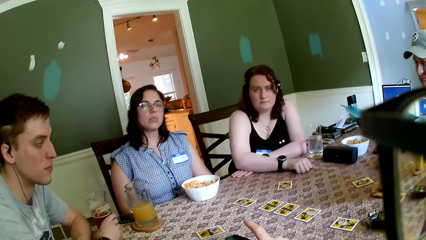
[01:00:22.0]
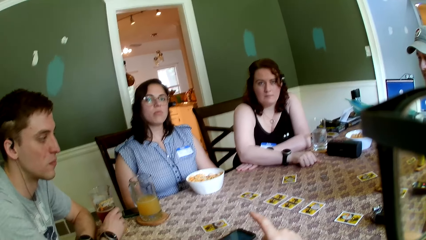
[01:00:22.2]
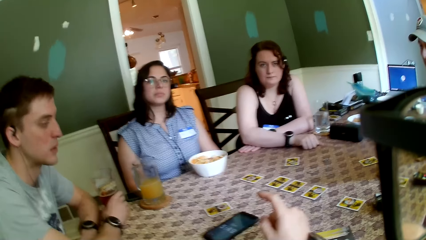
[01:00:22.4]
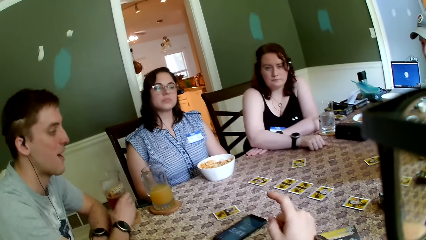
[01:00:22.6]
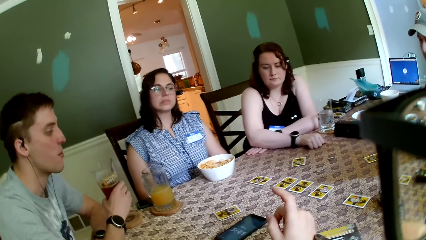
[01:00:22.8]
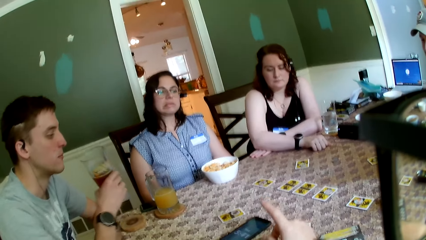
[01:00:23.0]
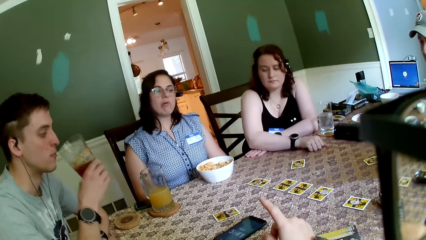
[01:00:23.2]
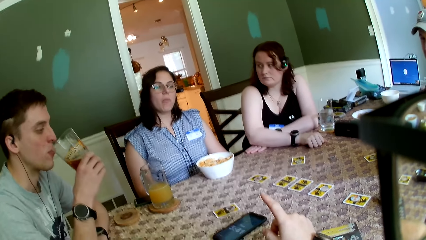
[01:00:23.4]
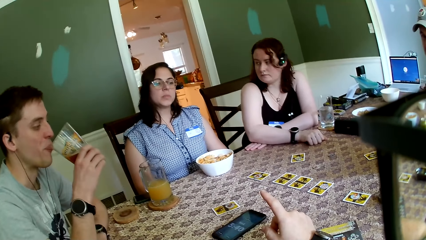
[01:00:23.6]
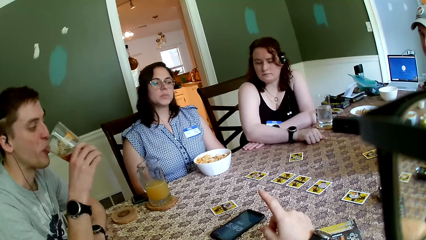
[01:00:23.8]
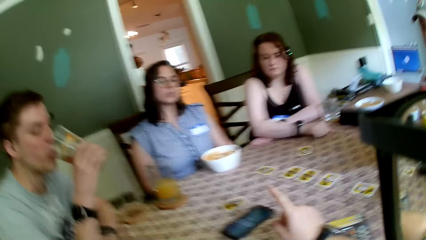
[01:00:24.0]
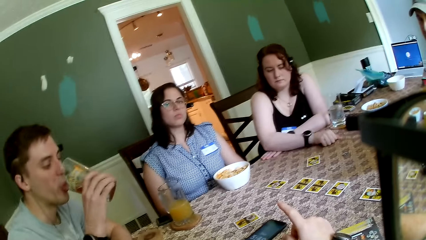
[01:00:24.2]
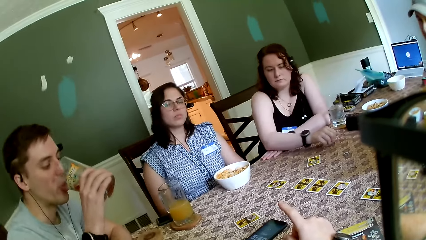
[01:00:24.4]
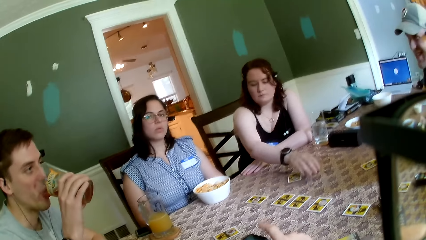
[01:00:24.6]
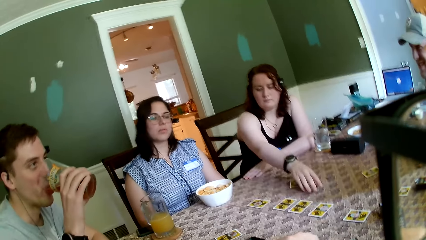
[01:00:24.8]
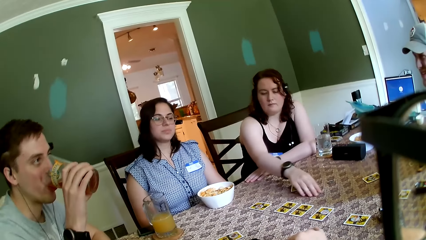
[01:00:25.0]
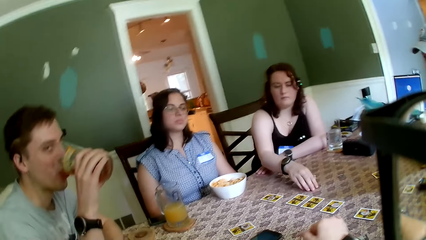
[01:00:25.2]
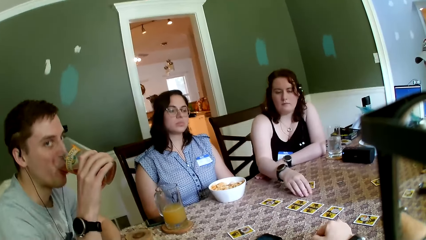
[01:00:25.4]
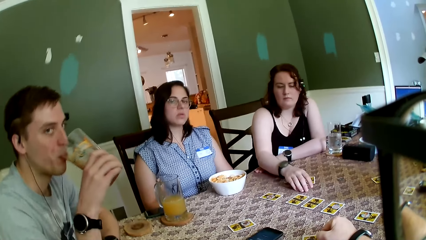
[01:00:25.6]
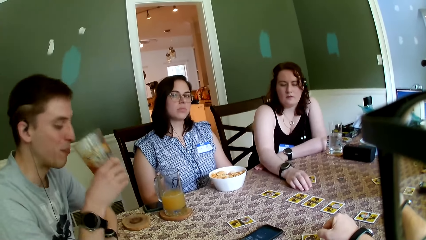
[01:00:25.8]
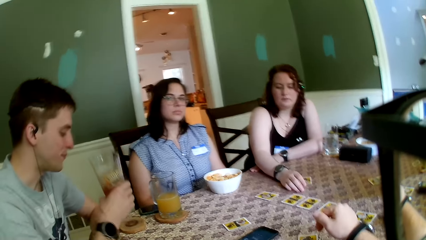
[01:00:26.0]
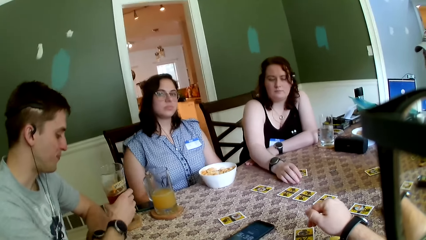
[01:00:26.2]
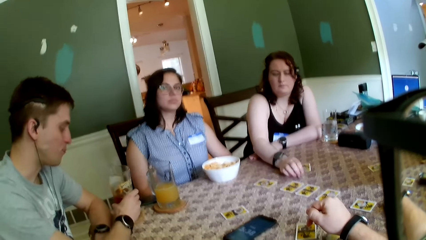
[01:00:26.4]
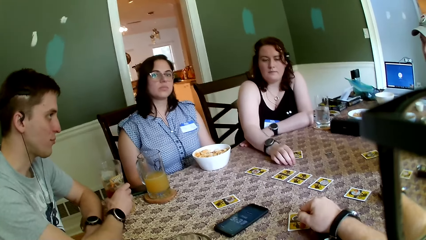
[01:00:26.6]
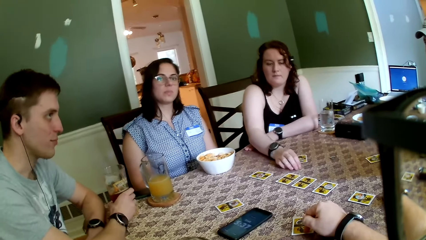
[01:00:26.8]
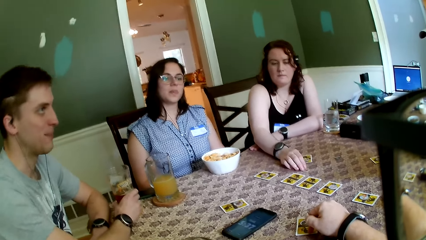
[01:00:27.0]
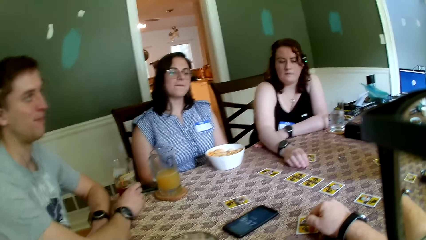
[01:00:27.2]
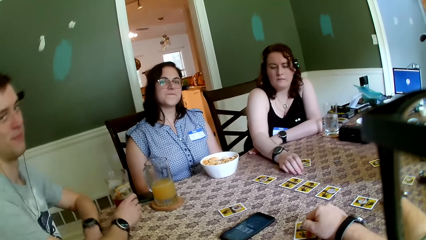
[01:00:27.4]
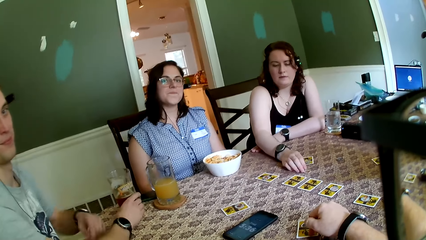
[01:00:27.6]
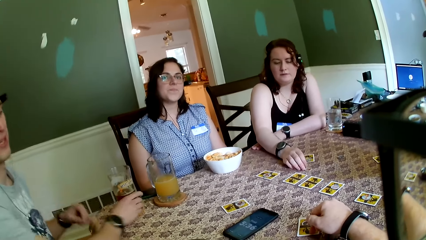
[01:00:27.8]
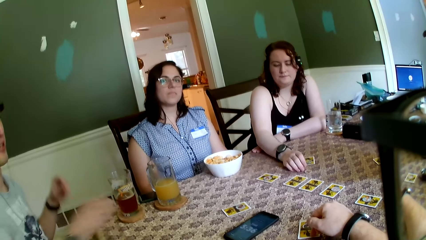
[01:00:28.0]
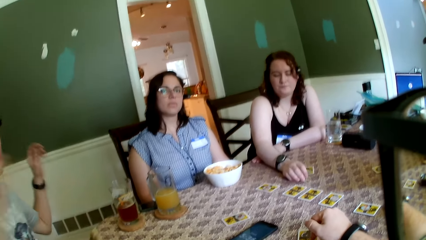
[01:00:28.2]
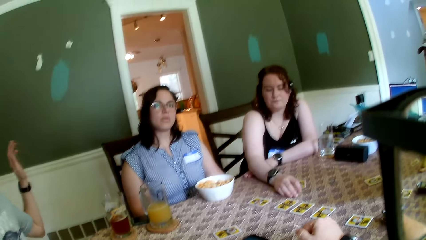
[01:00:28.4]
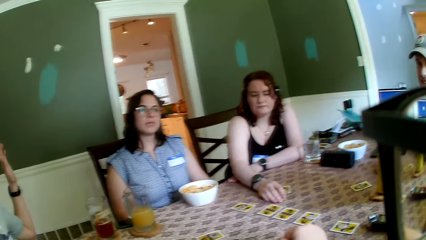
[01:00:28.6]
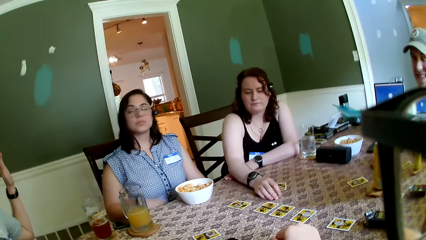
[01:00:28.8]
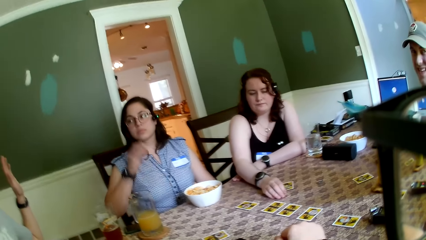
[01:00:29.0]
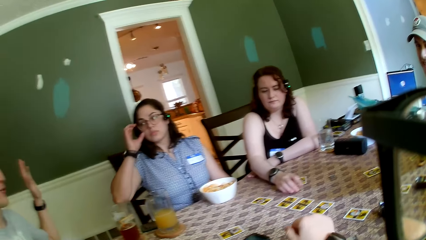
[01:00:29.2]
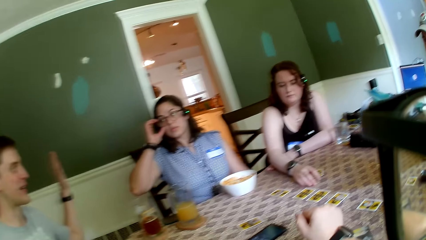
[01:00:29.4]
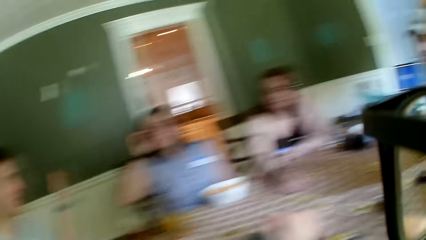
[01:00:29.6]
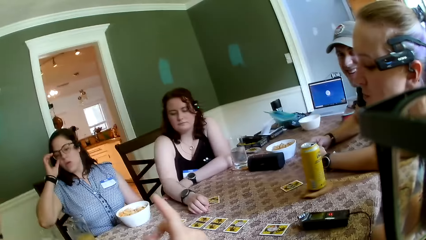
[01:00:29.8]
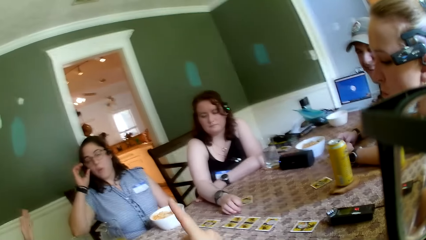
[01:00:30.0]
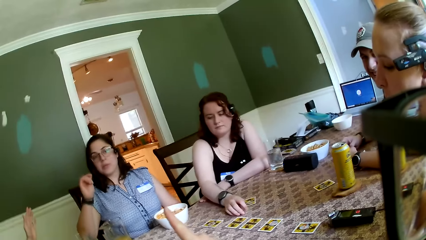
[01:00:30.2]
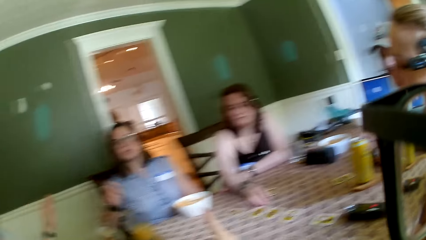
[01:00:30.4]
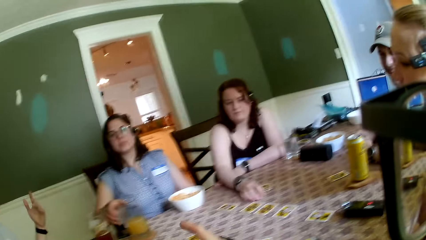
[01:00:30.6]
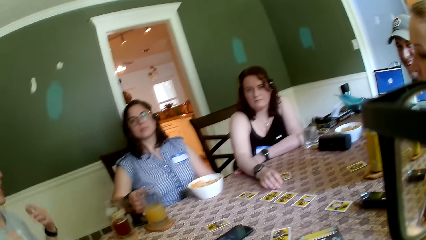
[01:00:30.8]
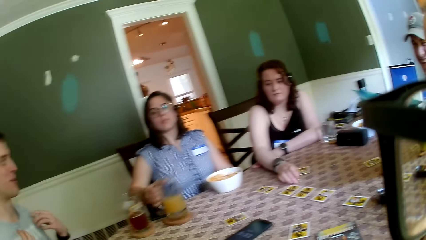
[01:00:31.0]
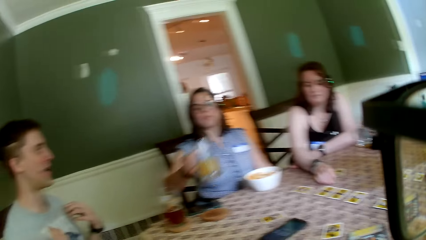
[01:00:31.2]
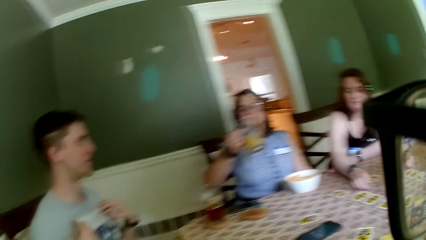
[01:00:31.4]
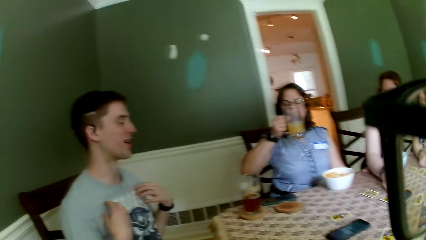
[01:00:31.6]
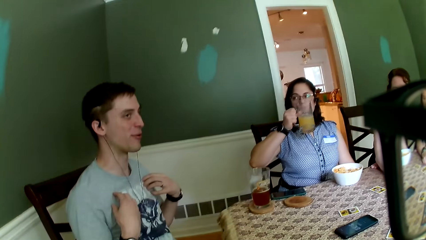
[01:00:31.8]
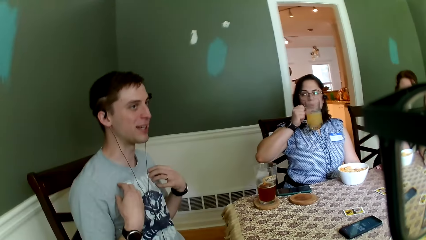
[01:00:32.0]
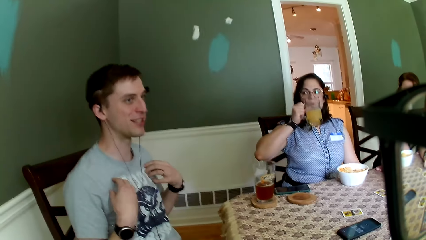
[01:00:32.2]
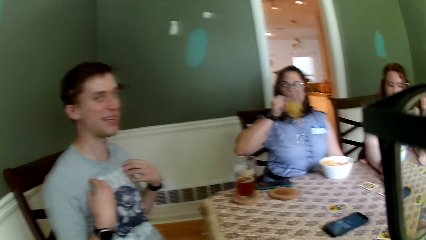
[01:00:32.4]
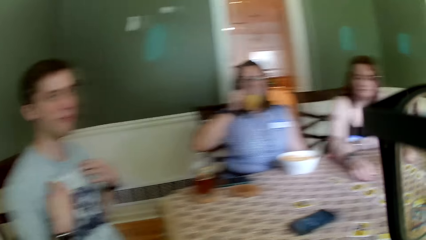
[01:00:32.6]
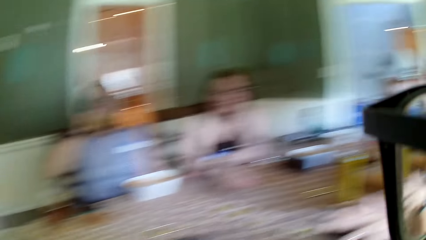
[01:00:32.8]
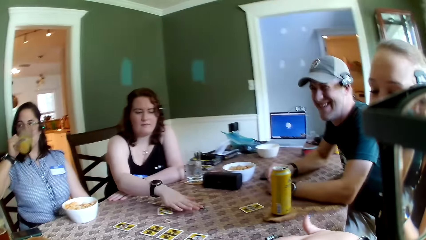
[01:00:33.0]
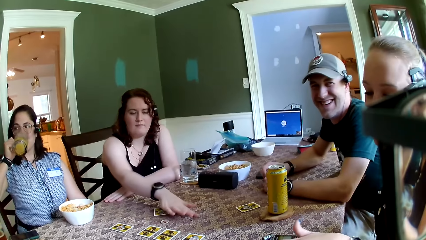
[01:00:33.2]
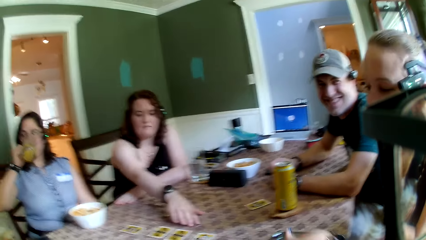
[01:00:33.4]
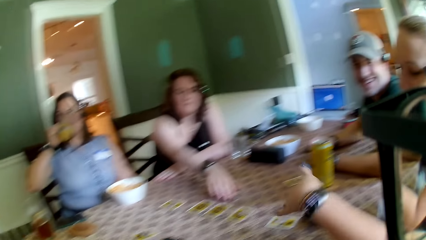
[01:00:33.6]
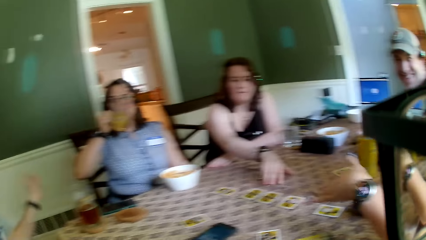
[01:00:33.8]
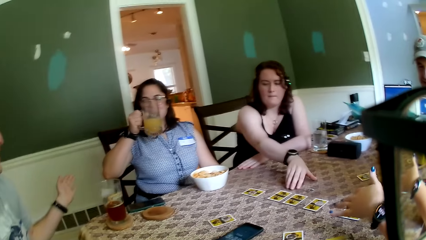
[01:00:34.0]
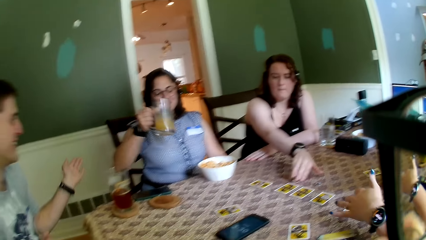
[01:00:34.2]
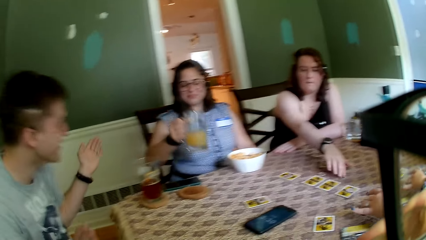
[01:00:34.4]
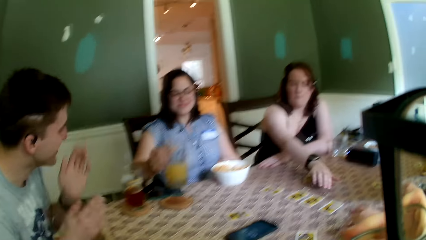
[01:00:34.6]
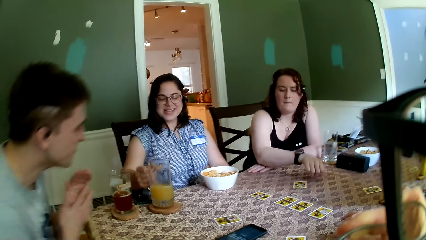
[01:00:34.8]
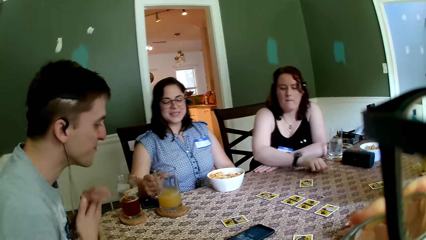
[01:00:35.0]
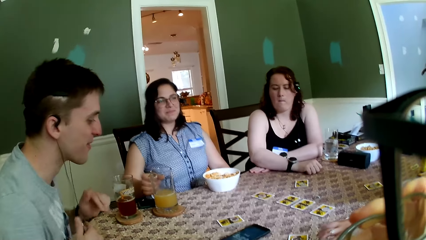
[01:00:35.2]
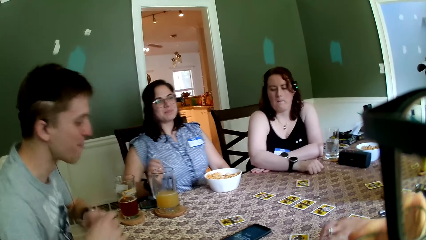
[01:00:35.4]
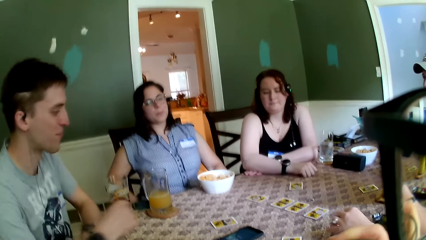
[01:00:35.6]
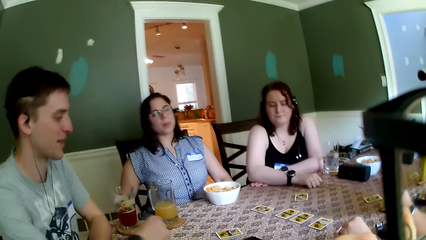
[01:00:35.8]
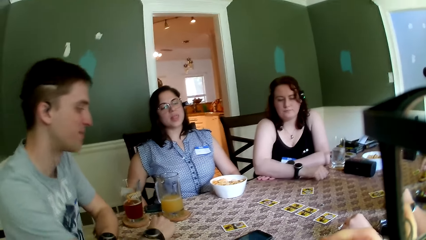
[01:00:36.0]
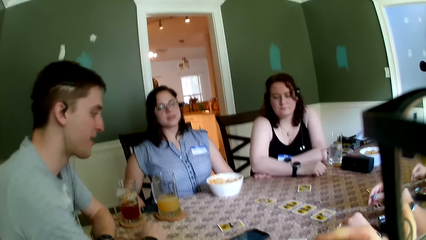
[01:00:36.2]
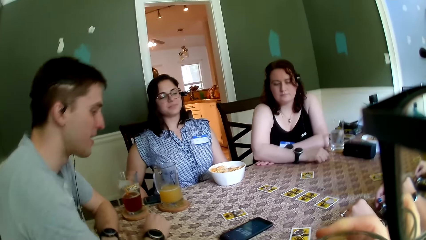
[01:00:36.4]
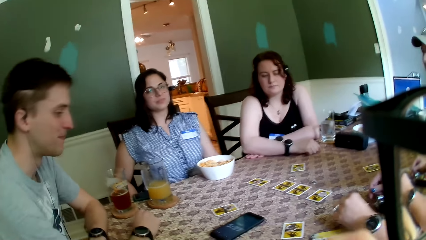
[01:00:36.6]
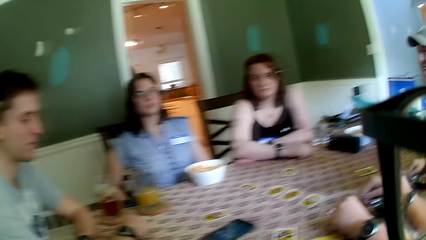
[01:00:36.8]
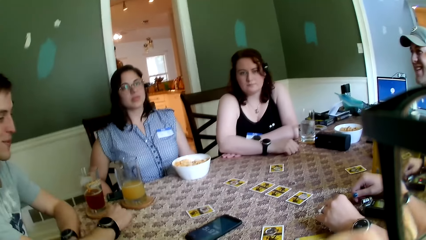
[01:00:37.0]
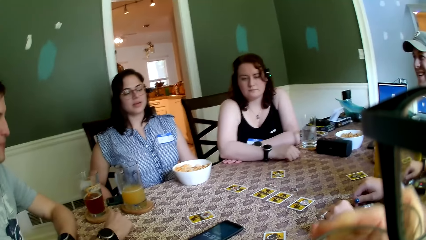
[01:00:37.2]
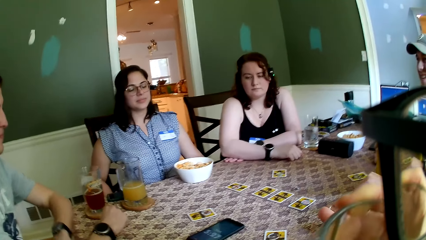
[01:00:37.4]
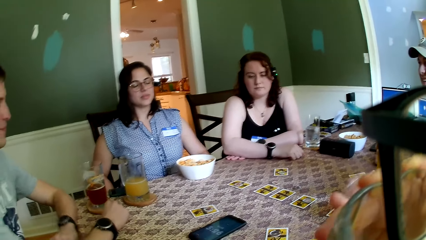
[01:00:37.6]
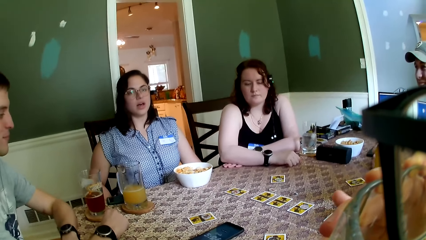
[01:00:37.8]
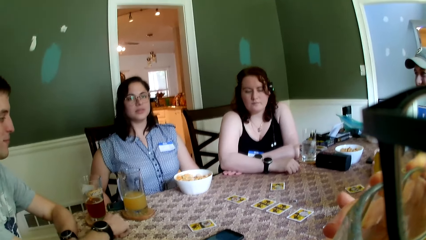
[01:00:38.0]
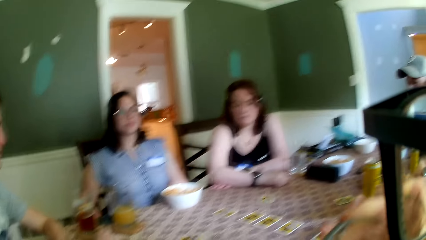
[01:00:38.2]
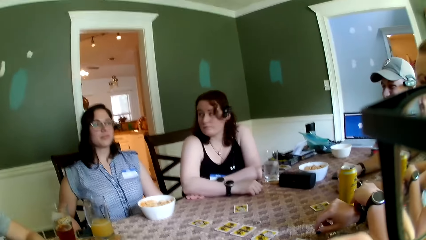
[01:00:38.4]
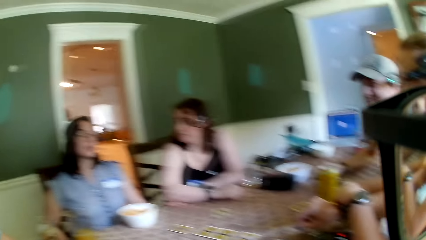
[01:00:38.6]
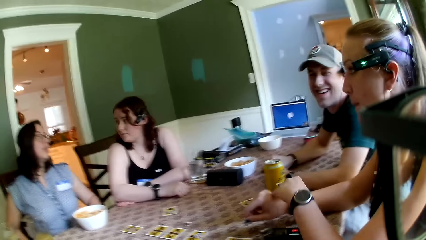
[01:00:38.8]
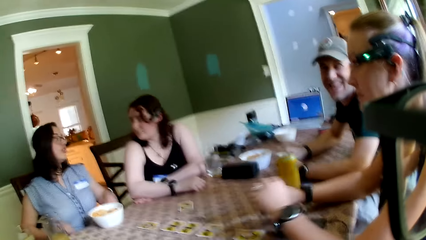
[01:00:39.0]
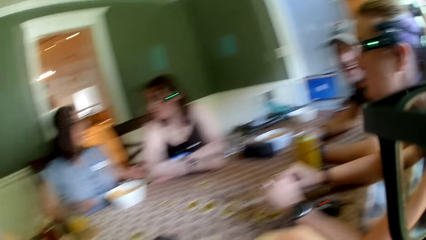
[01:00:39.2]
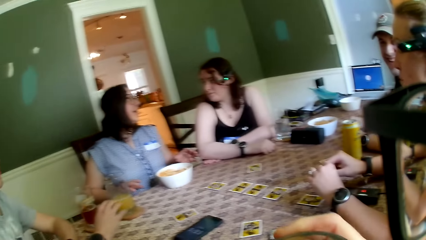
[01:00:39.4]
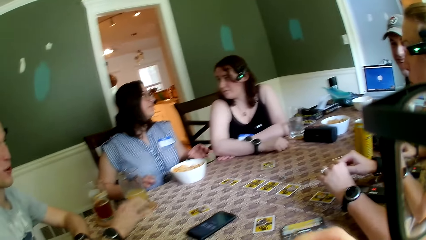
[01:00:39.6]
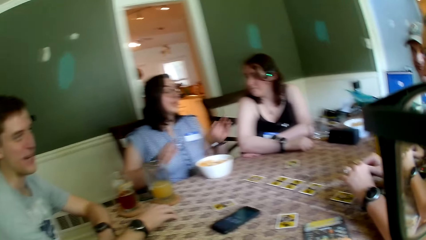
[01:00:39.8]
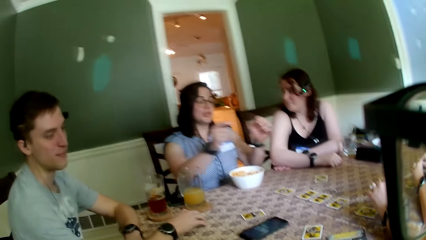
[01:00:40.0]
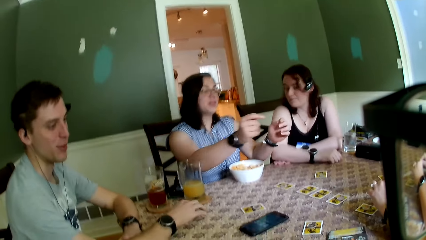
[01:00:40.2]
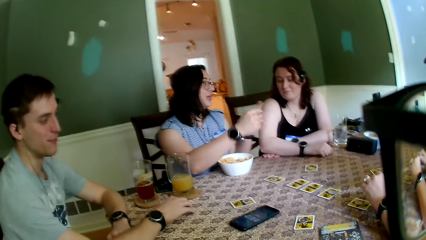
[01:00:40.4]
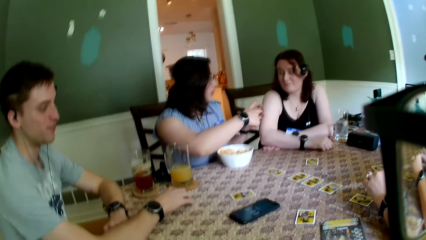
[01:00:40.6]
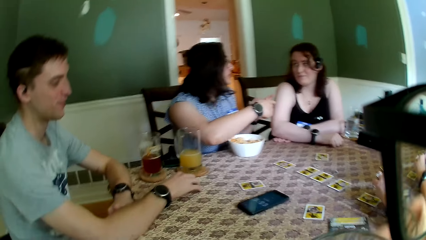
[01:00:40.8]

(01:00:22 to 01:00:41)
A man drinks from the cup of beer with his right hand. A woman moves the token on the table with her right hand. The camera wearer puts his right hand on the card on the table. Another woman adjusts her glasses with her right hand and picks up the cup of juice on the table with her right hand. The man touches his chest with his hands. The other woman drinks from the cup of juice in her right hand. The first woman moves the tokens on the table with her right hand. The other woman drops the cup of juice on the table with her right hand. The camera wearer drinks from the cup of juice in his right hand.
